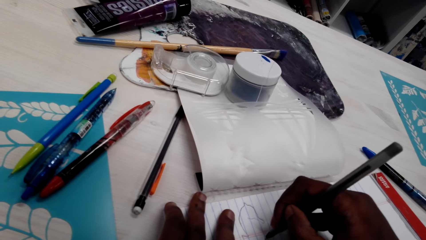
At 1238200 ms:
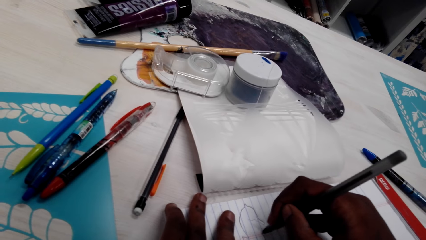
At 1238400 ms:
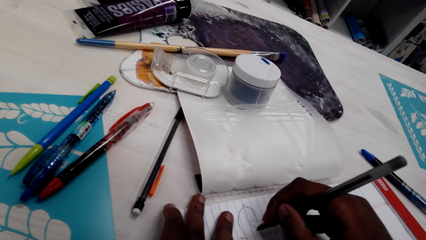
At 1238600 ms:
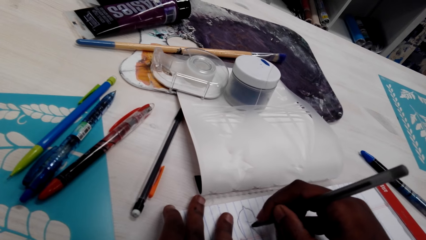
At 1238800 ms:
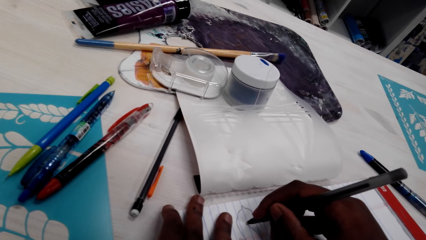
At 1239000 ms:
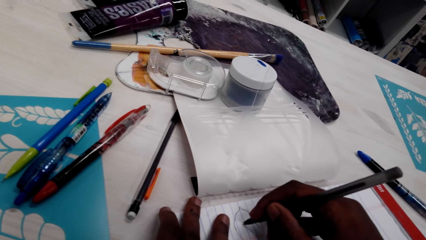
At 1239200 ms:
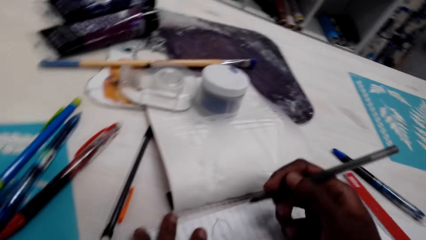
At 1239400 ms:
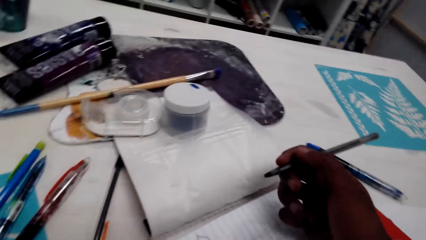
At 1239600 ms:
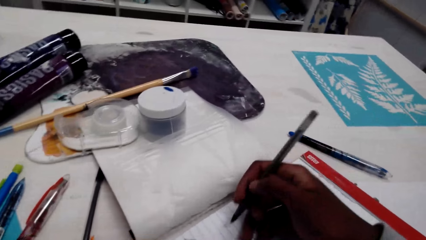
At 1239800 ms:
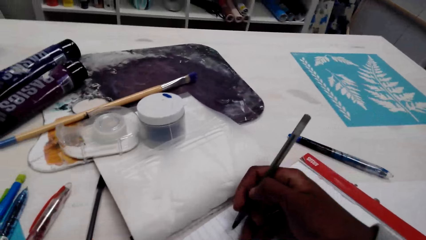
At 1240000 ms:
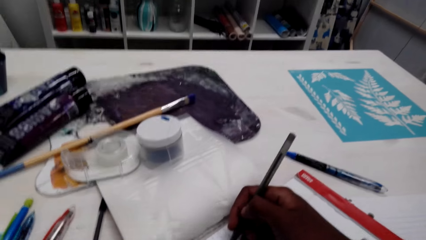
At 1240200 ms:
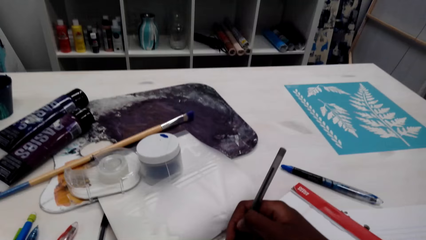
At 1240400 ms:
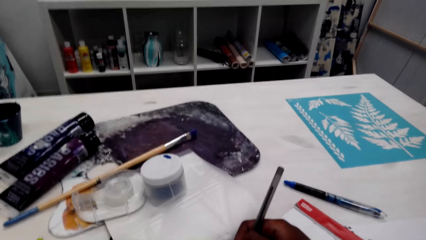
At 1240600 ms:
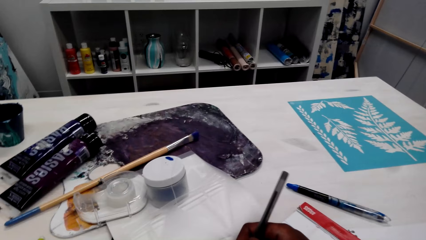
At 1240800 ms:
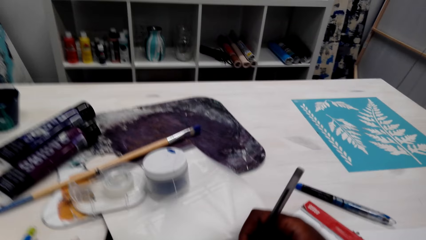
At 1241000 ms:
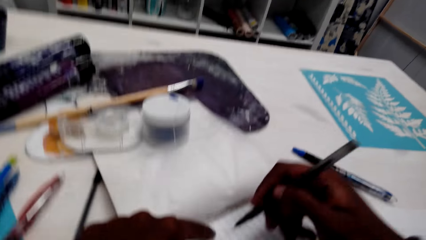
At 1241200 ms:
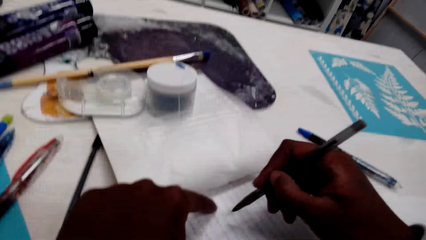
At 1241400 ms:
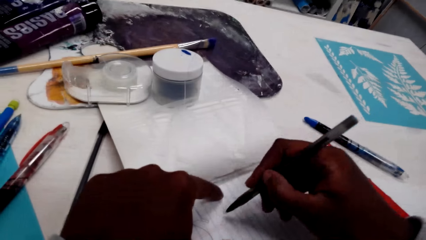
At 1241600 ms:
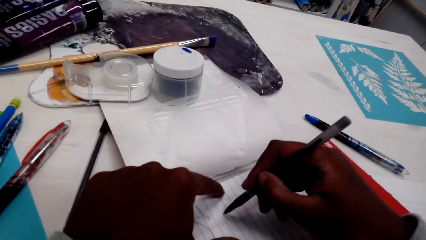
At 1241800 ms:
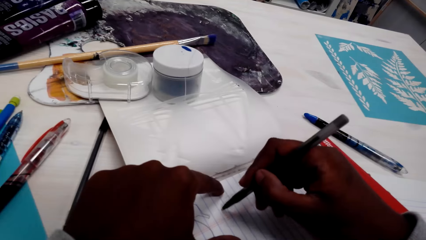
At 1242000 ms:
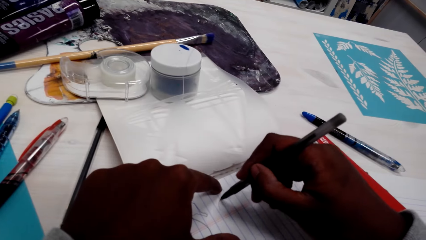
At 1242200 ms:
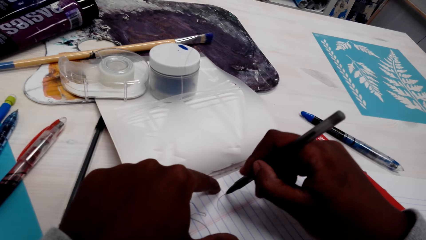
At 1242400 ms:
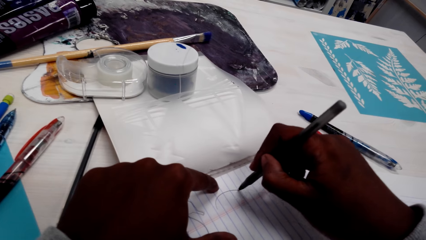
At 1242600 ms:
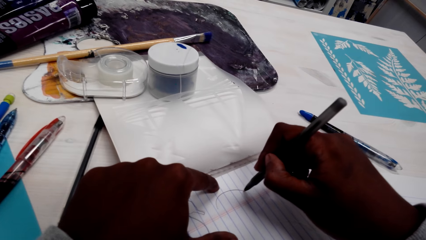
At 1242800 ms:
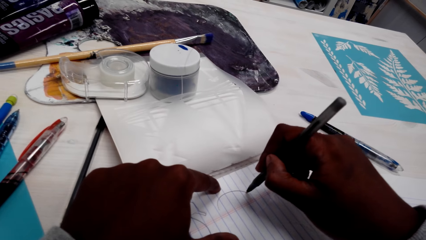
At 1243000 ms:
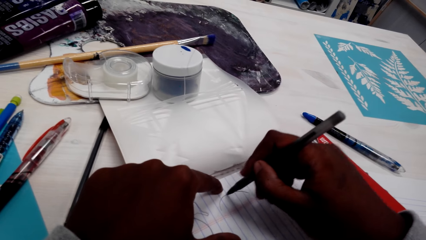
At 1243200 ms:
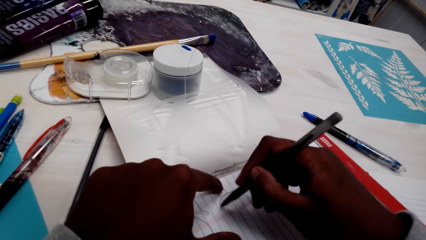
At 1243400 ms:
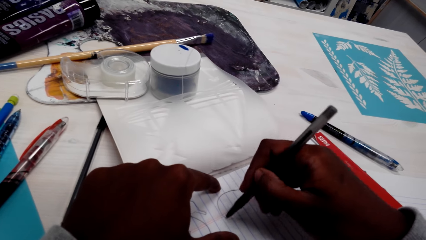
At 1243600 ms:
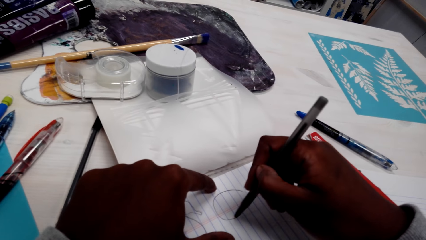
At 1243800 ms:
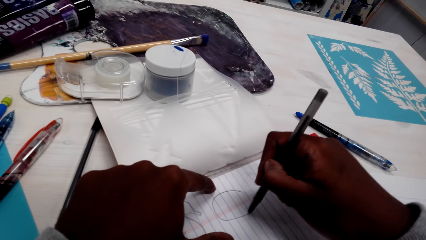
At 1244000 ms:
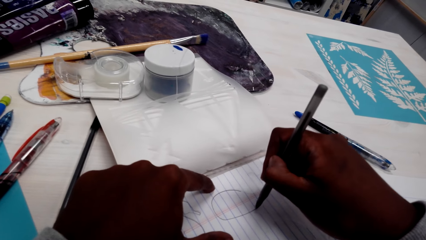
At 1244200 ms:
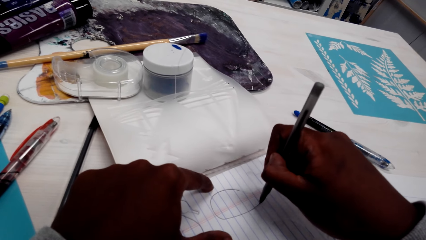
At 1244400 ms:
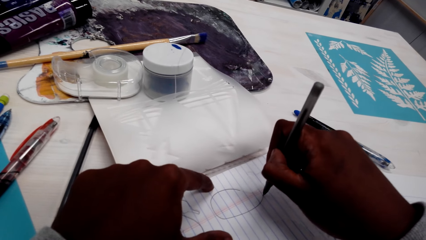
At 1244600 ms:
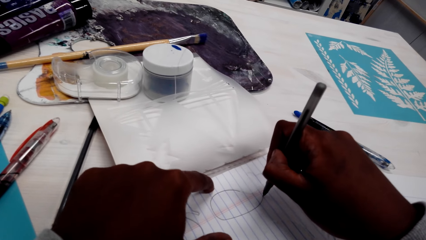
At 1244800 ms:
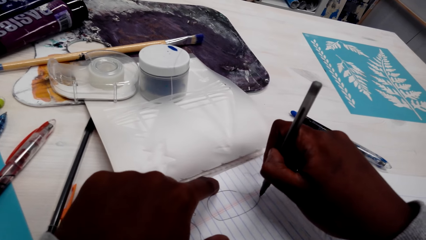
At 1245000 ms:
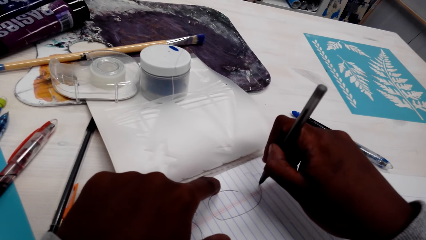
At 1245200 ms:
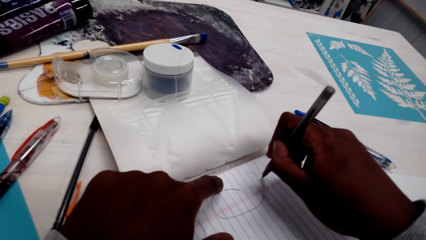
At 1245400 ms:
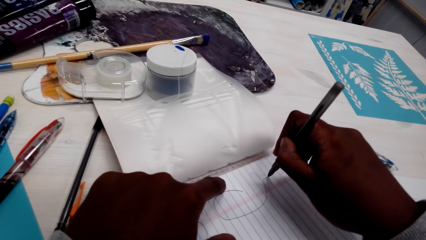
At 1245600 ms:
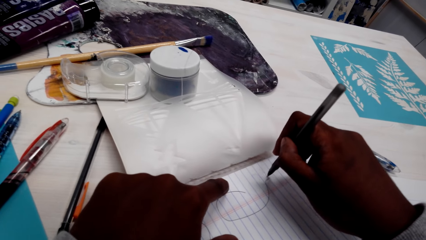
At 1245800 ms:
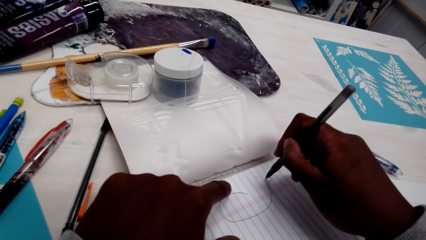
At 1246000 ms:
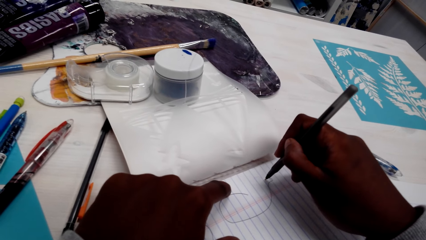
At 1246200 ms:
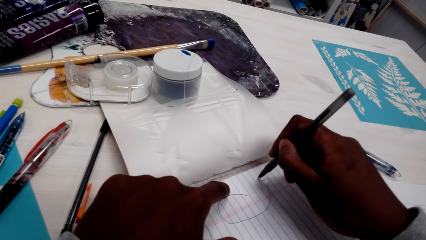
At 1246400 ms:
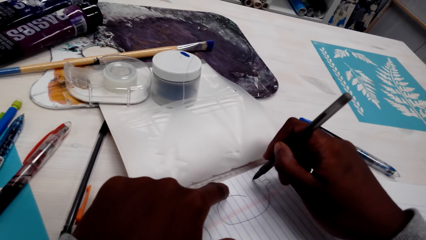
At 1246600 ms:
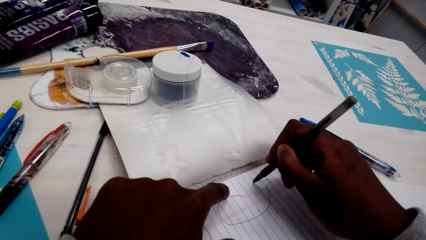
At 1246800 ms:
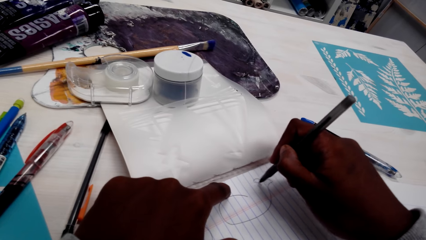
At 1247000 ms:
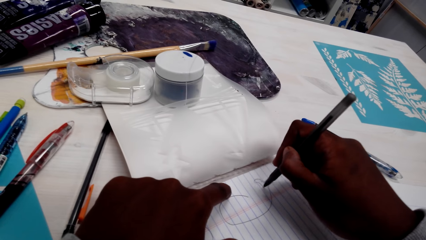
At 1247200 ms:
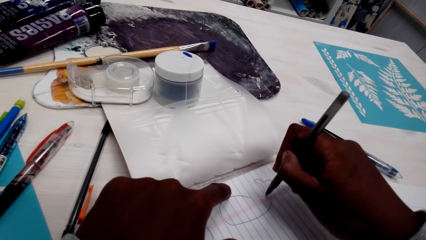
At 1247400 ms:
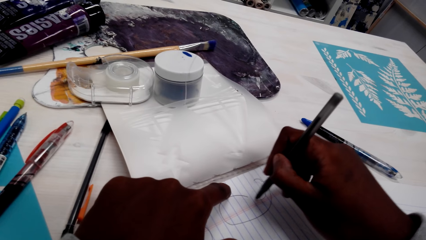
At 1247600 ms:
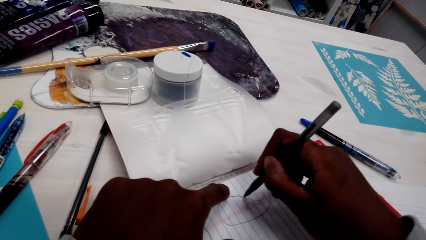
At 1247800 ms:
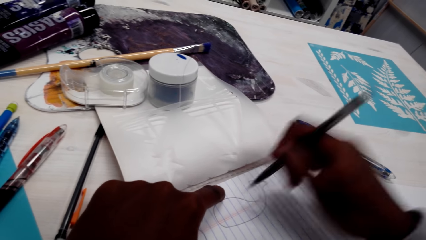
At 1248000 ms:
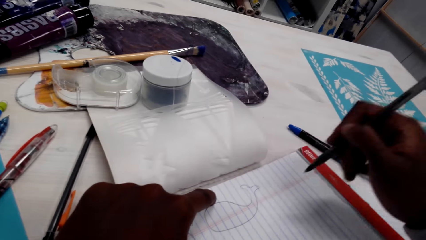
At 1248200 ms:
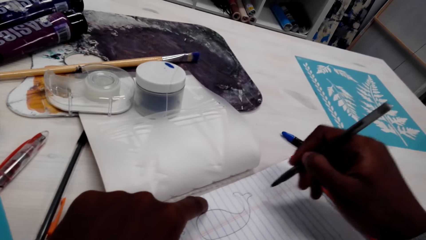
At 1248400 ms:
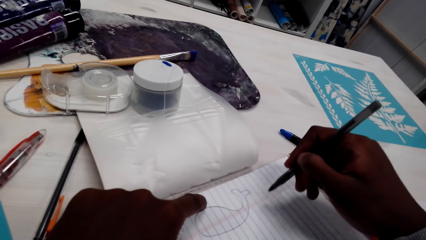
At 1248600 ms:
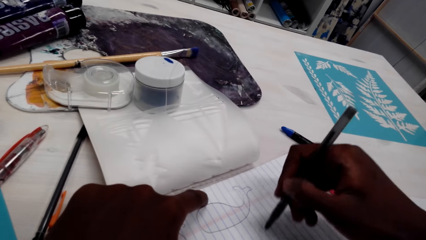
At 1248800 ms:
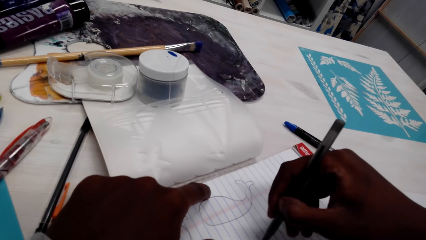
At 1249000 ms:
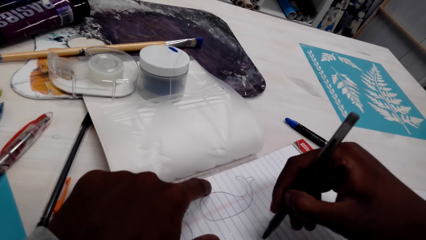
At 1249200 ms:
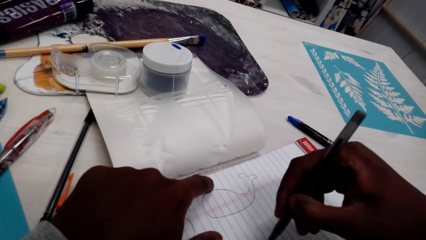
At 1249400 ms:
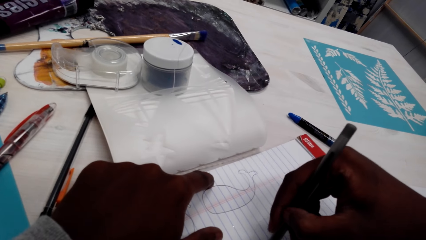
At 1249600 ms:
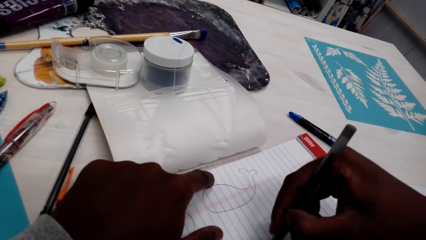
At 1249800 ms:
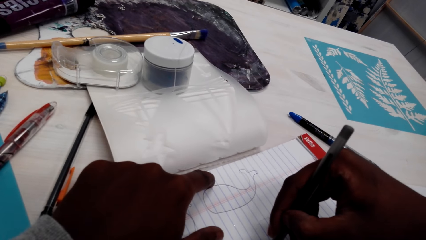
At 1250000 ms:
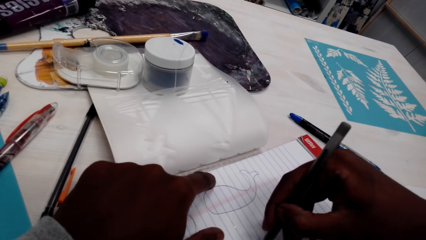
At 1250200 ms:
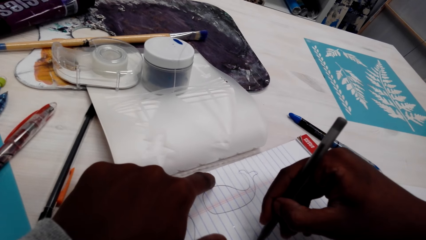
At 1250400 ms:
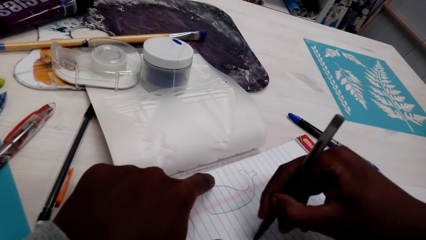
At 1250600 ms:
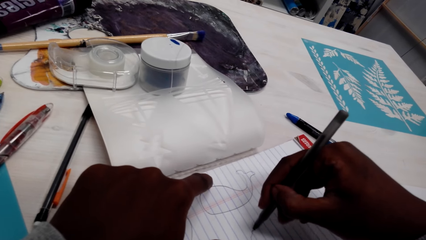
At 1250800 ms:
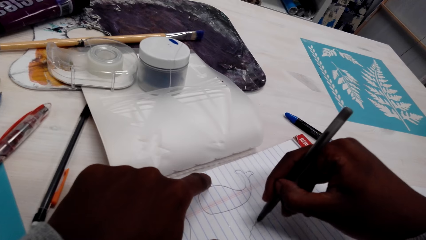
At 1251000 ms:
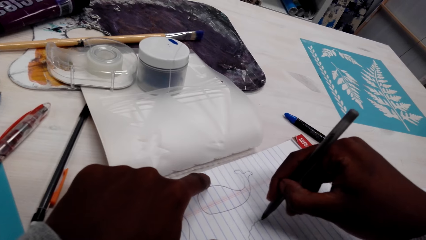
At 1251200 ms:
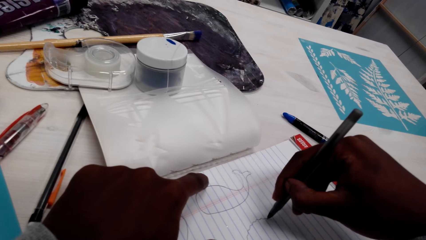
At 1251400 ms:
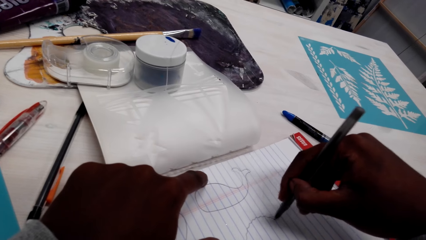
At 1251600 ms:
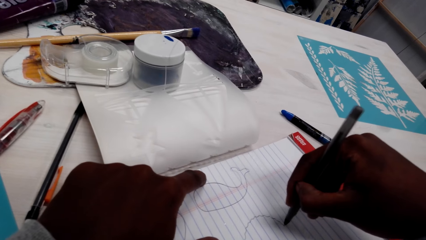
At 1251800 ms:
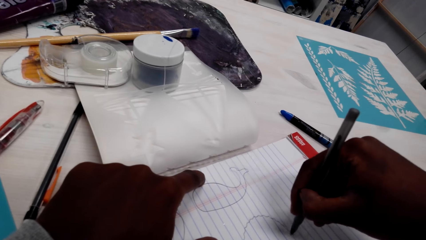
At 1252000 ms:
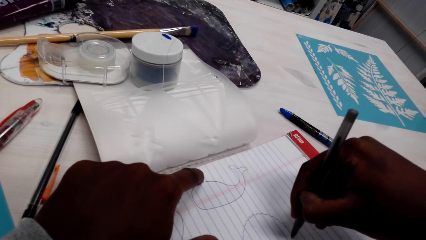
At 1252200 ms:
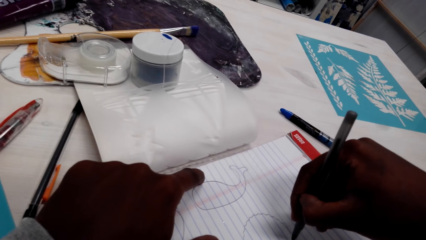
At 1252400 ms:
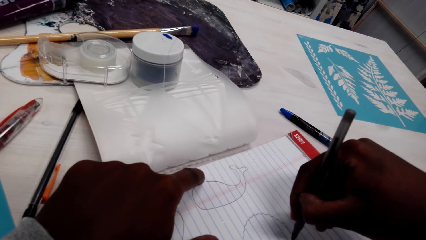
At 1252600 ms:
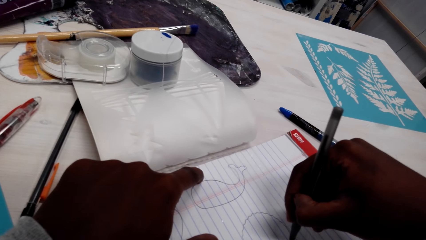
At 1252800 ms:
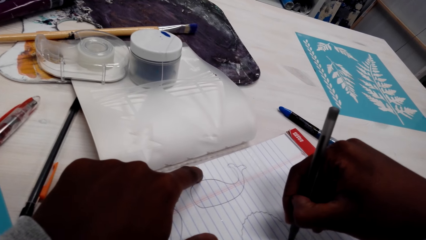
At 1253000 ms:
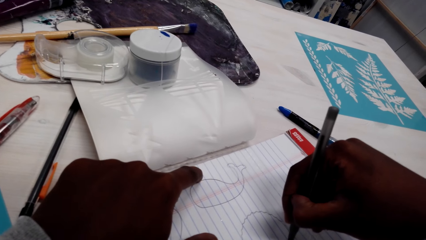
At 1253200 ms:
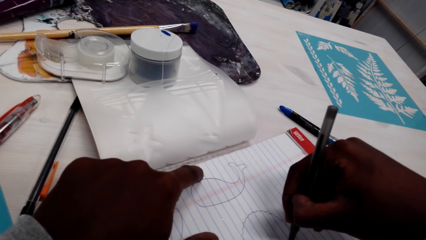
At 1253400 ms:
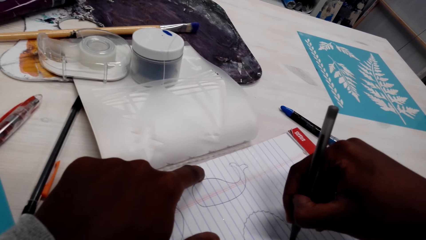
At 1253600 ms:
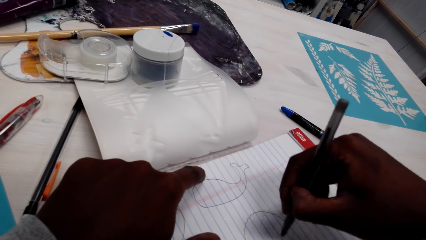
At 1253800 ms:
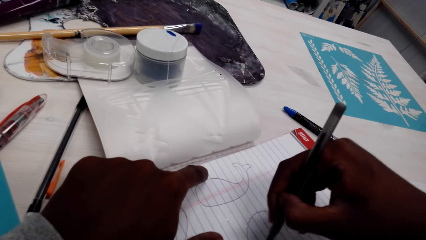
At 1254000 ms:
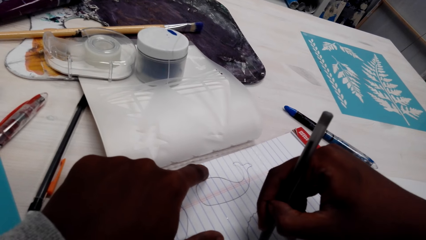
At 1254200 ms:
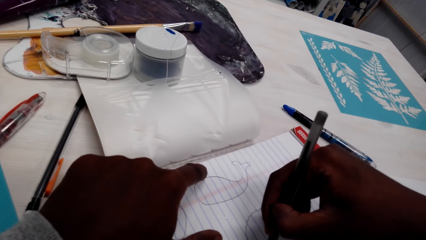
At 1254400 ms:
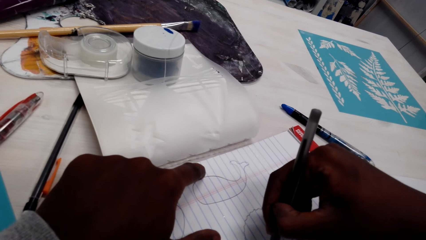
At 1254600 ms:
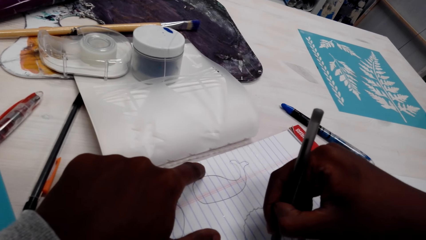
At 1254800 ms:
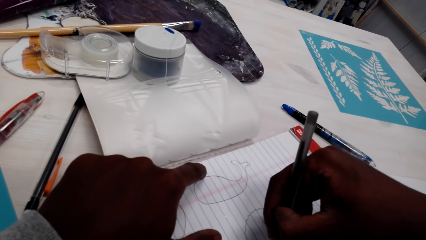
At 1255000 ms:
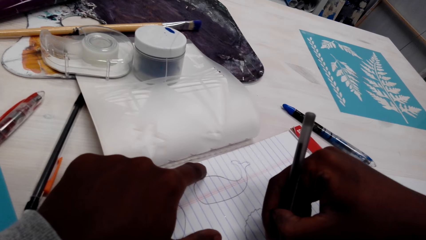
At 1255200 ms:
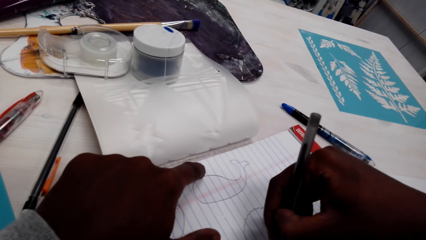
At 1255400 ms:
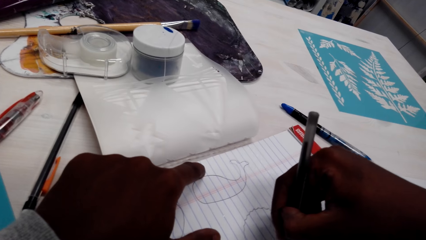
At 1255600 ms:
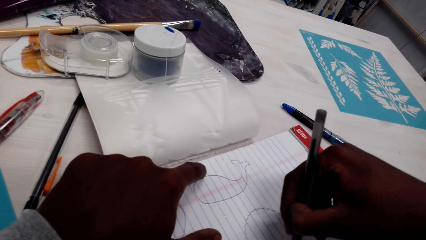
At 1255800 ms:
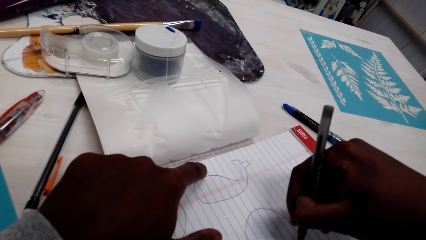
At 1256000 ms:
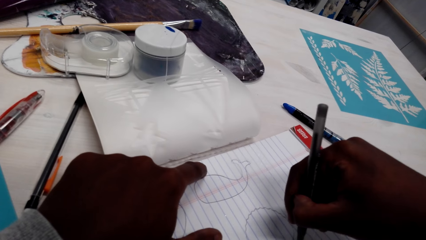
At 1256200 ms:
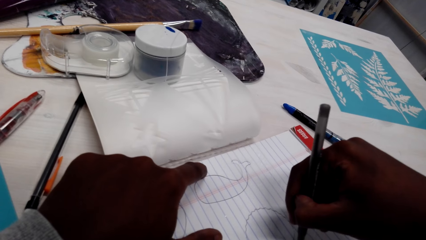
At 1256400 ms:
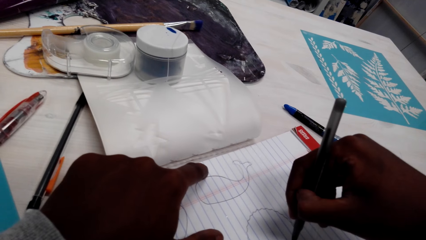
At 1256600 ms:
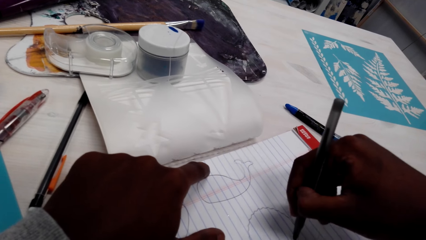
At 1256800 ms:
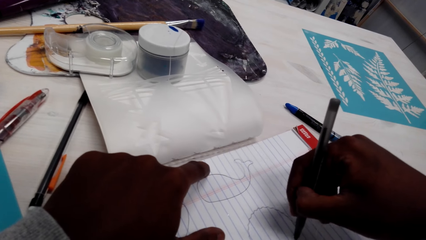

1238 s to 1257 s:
The camera wearer moves a pen on the right hand. They place the left hand on the trace paper. They draw on the book with the pen on the right hand. They place the left hand on the trace paper. They draw on the book.
